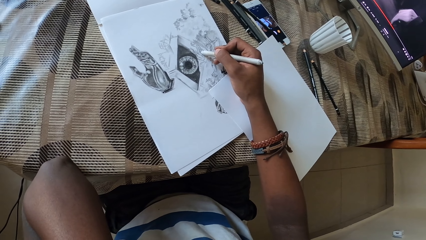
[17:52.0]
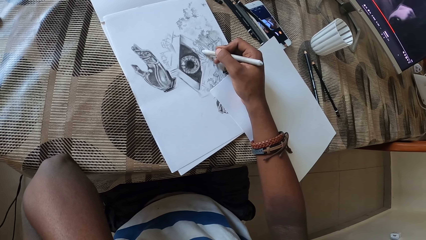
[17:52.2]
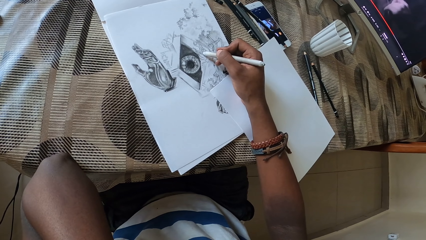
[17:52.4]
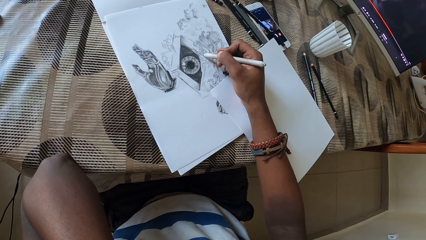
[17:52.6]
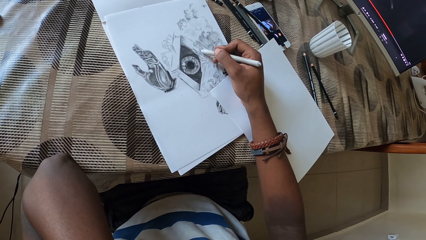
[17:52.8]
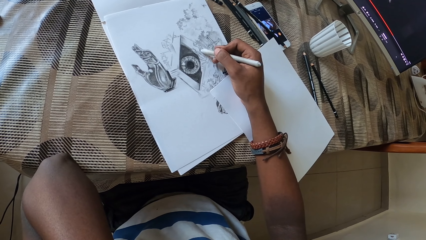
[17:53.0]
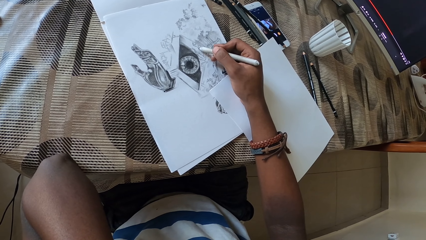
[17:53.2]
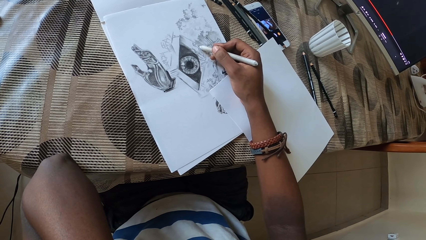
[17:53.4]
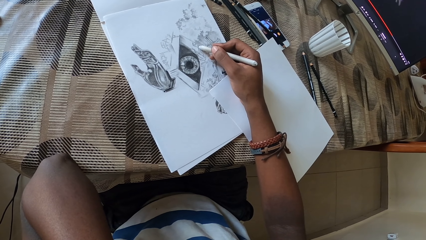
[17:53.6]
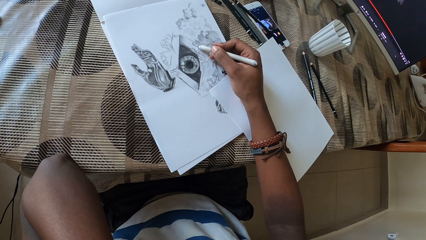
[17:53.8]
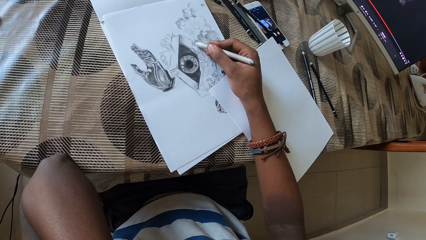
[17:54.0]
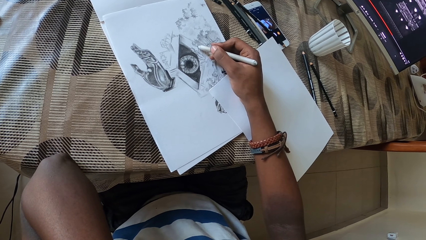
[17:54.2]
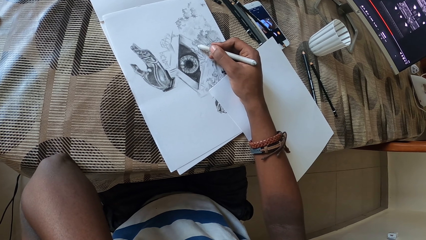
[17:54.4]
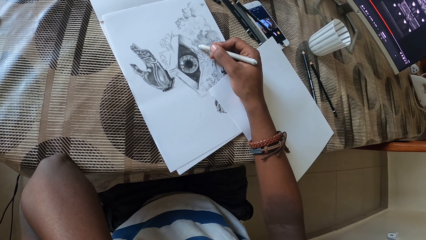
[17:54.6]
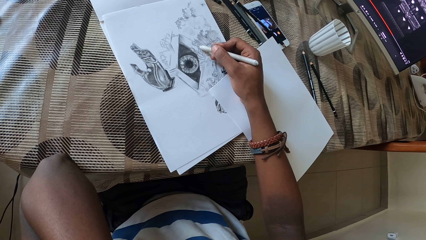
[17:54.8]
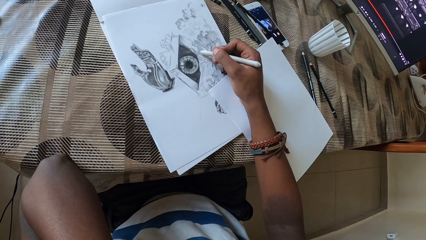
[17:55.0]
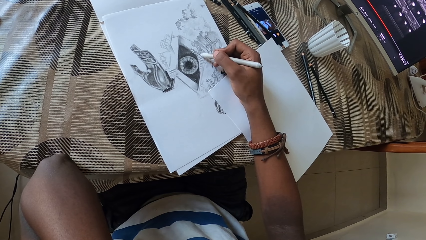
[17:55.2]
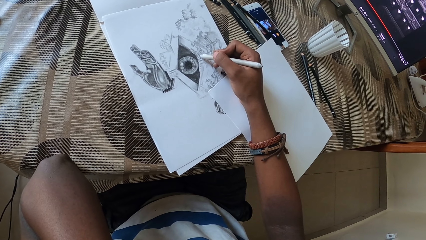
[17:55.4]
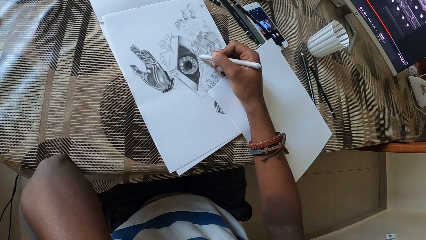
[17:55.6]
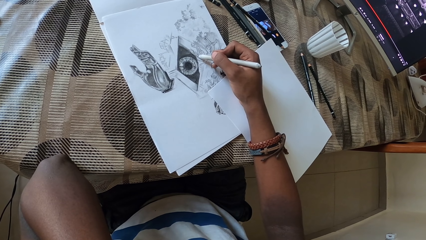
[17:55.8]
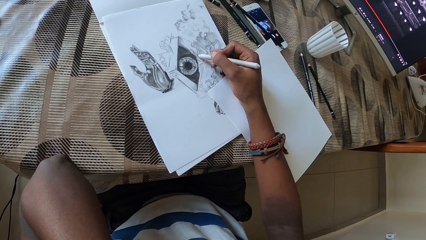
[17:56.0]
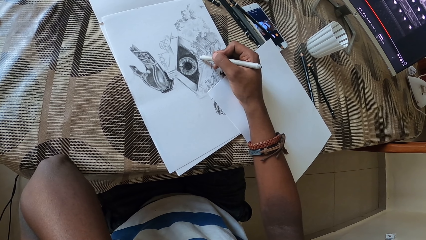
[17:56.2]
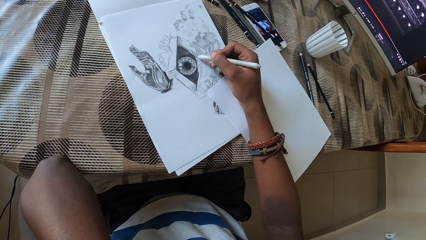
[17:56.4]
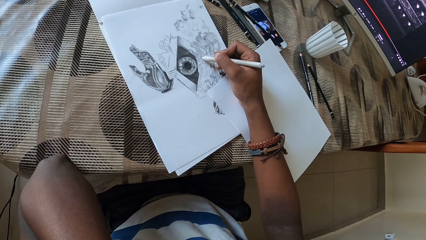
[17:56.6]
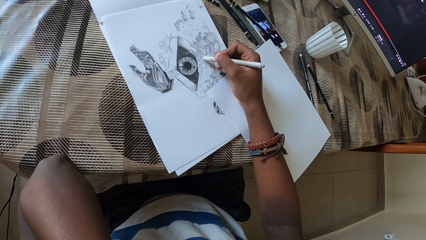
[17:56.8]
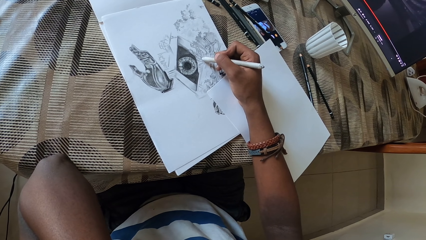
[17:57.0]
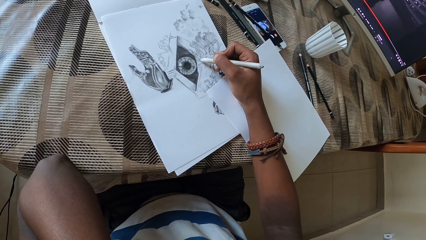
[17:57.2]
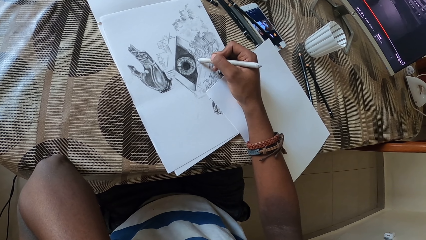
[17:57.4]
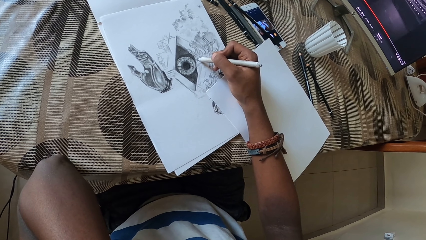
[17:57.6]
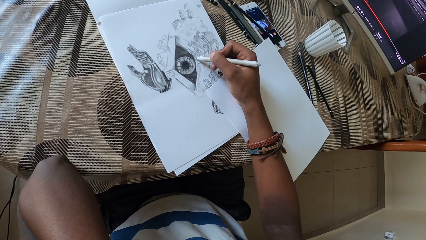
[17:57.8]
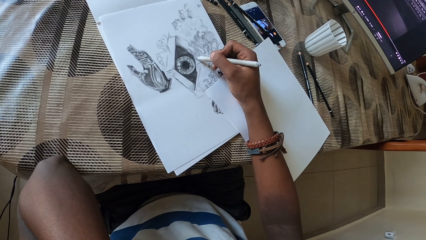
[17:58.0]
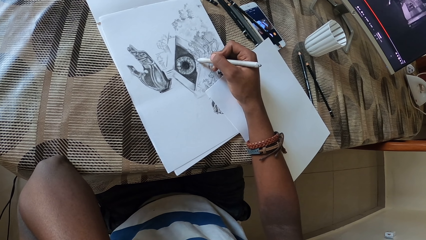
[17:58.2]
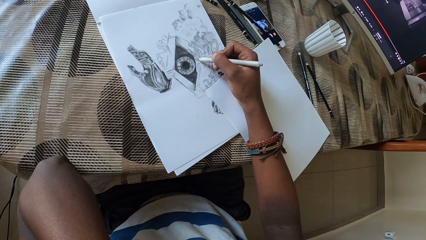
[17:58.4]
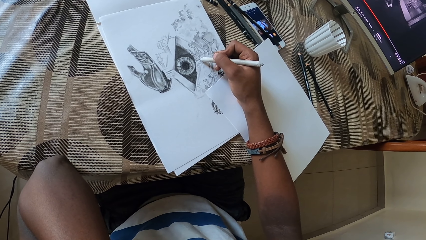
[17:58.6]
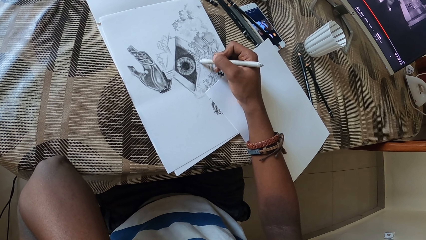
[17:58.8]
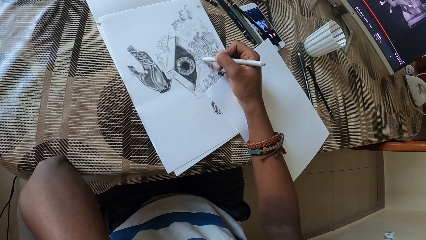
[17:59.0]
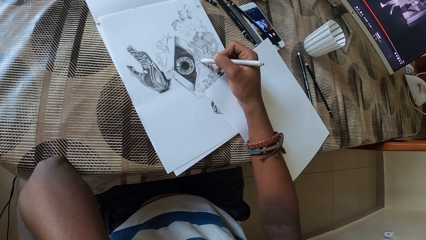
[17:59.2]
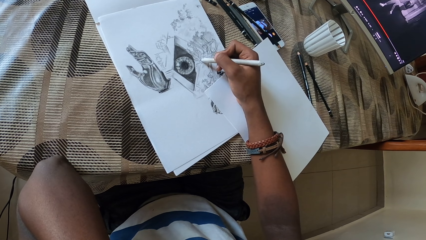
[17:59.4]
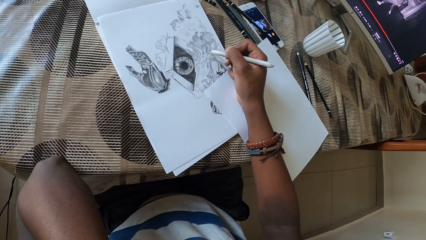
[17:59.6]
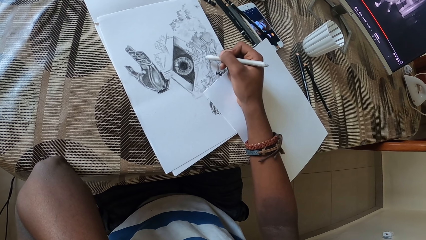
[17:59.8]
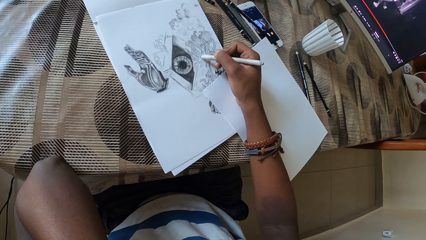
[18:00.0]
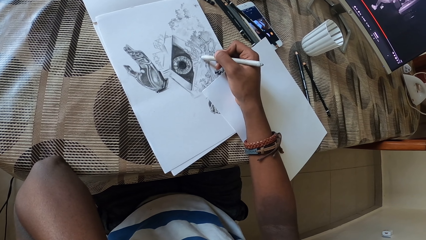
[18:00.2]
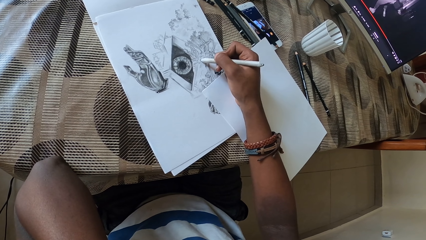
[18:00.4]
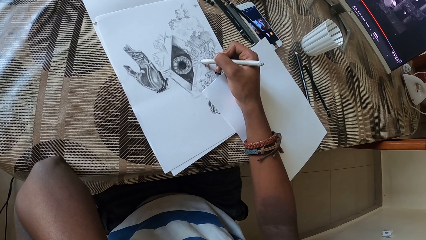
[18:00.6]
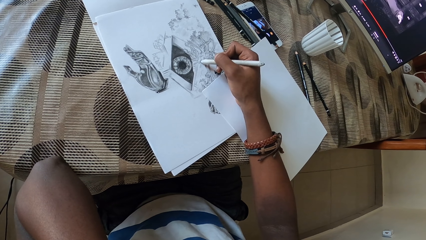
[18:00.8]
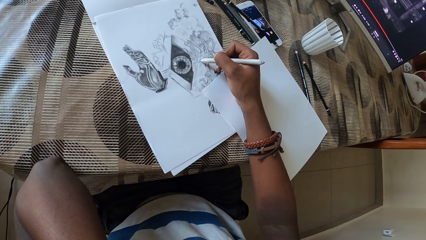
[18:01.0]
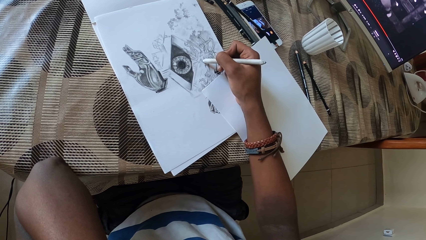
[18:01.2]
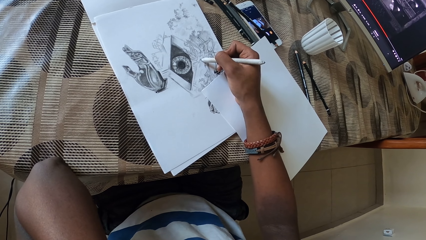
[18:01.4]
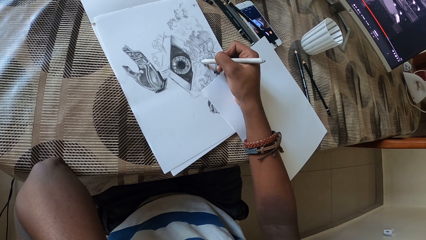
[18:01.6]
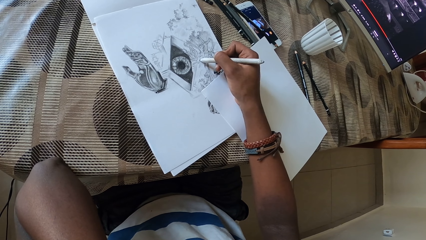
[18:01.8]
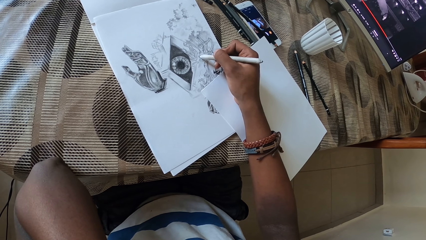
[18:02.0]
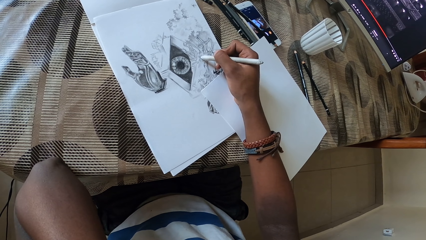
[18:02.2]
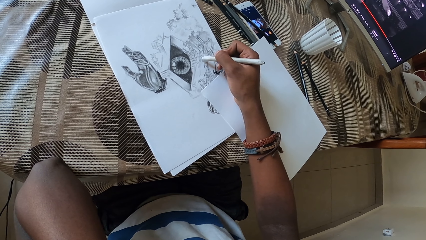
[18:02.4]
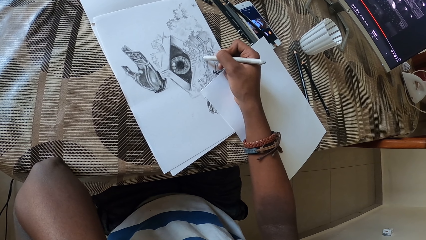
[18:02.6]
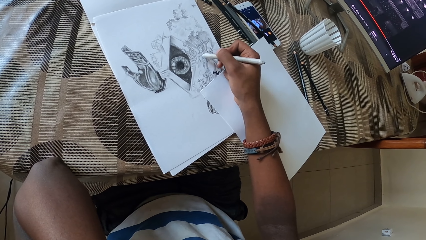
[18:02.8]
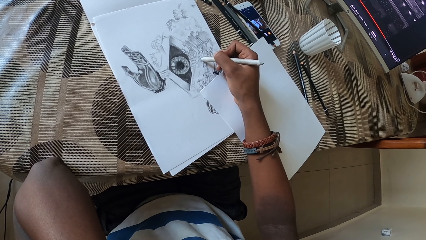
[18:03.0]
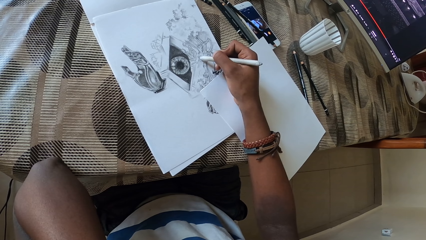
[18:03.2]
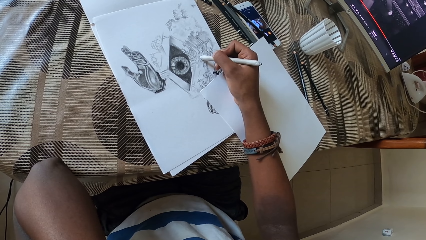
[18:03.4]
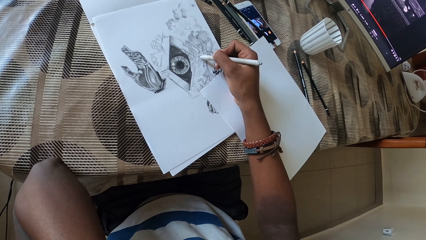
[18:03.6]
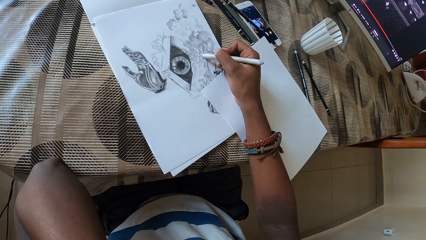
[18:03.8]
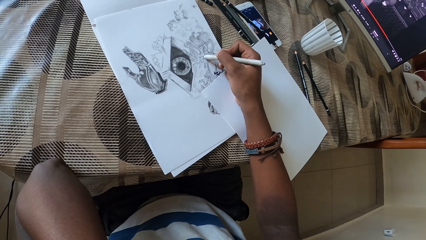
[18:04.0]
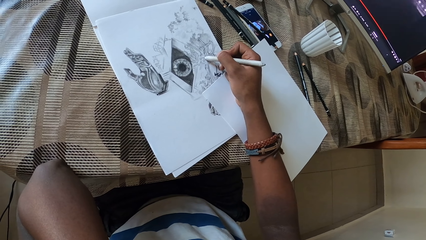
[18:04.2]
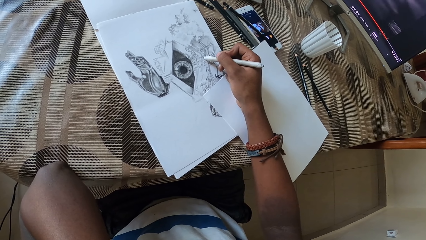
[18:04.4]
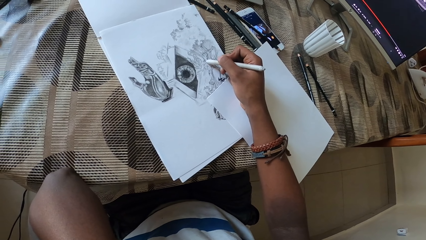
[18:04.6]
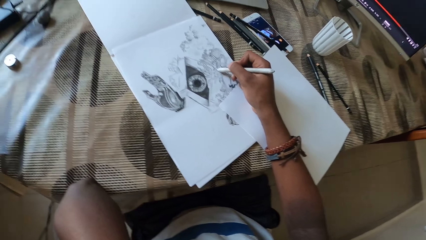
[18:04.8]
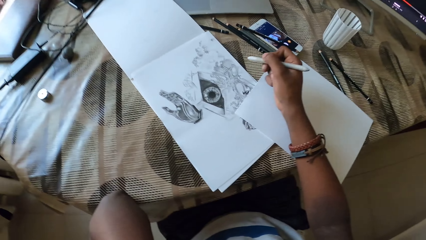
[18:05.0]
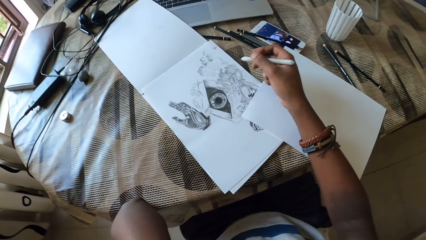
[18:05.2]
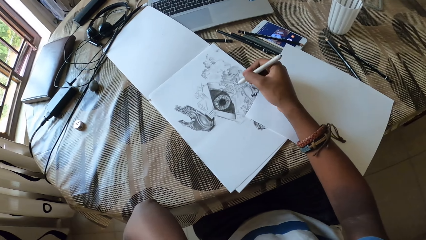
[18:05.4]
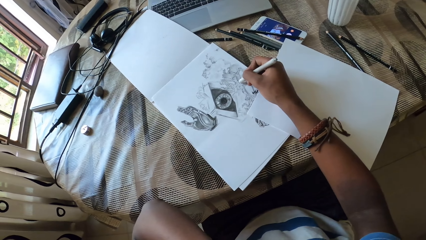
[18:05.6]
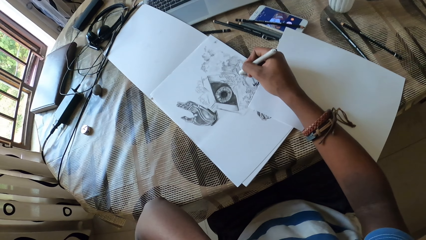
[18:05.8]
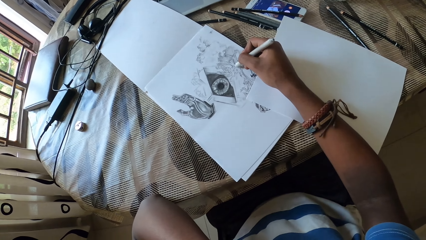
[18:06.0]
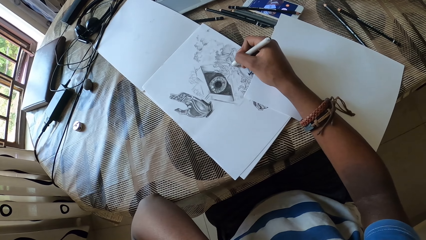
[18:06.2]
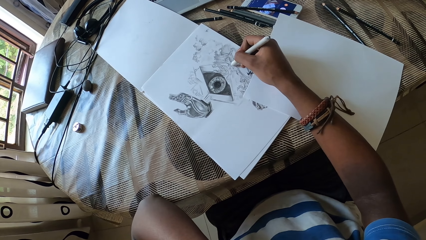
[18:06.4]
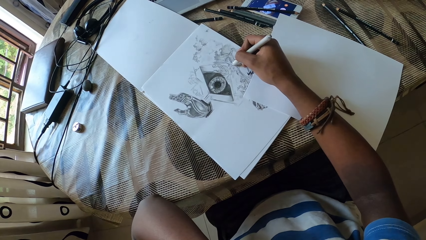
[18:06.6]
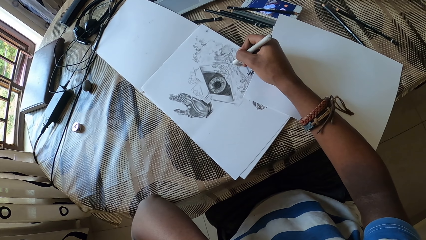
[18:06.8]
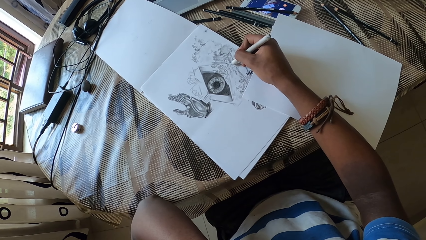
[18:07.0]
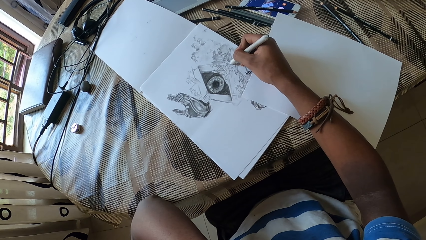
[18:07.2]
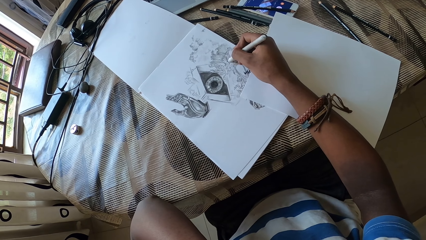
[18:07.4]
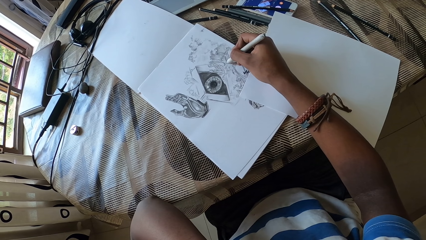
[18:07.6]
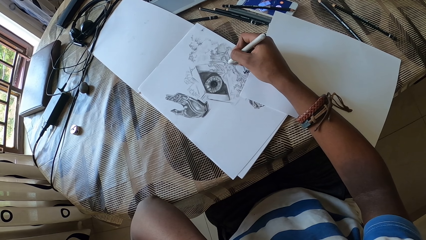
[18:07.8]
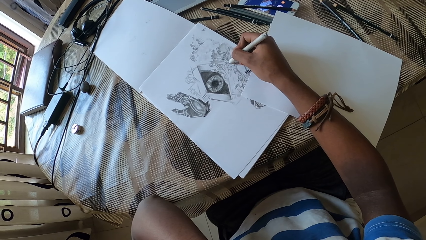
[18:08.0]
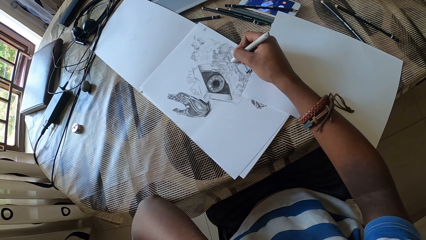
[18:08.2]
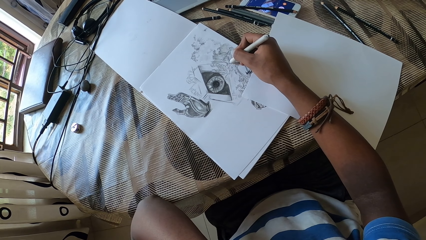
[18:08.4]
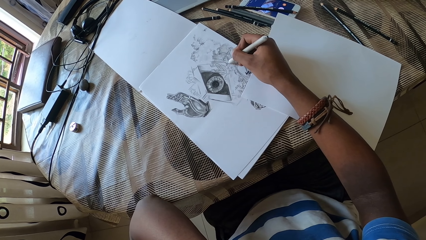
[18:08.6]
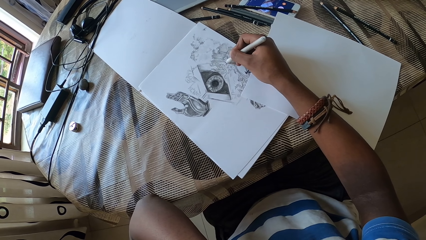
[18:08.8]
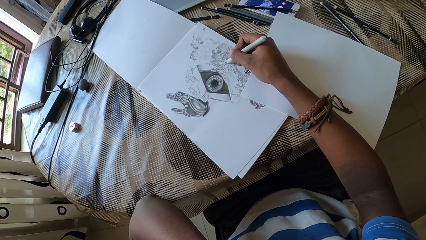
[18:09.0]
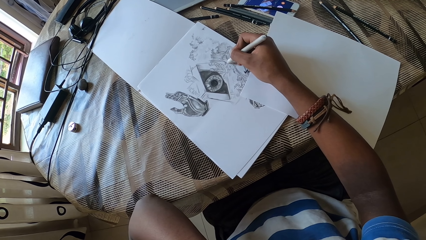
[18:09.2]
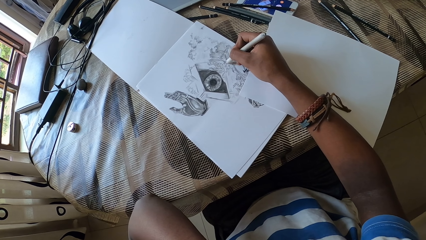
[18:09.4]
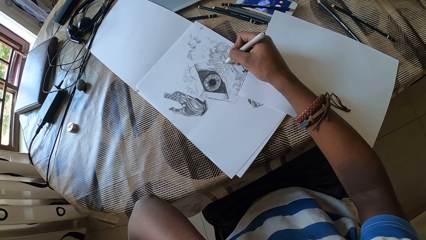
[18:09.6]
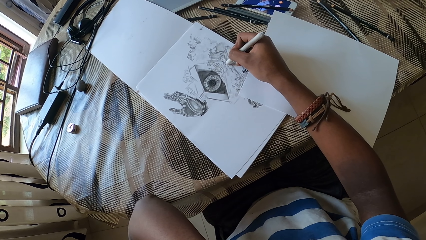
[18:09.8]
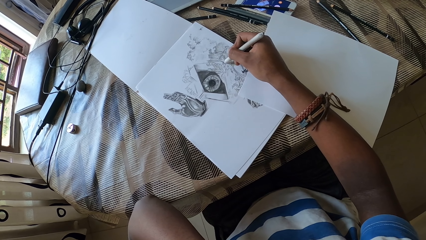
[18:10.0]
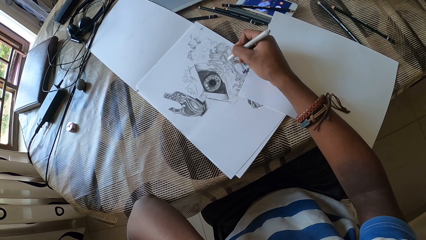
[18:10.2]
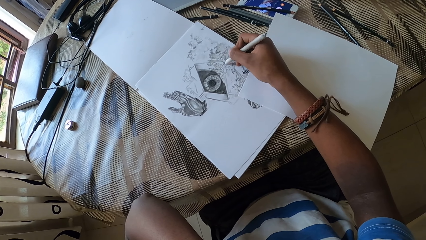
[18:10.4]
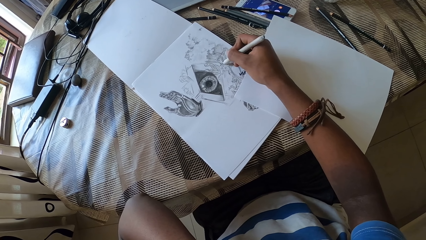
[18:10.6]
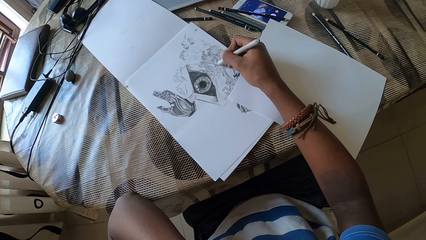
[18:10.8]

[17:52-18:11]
The camera wearer adjusts the graphite pencil. They draw on the cartridge paper.
